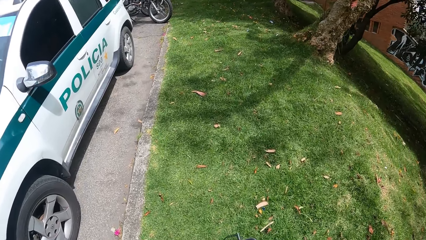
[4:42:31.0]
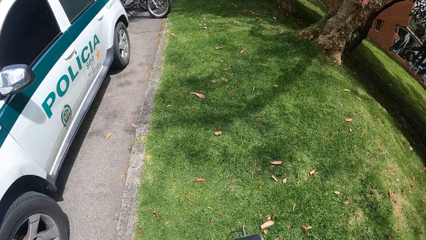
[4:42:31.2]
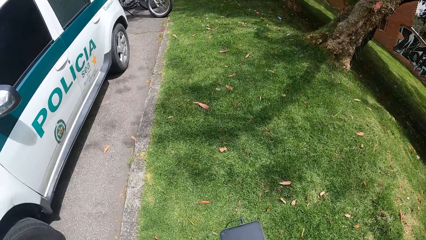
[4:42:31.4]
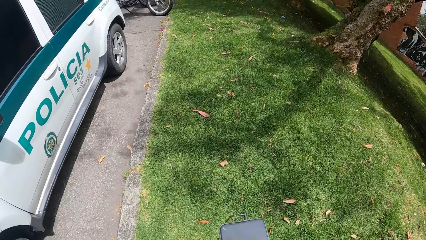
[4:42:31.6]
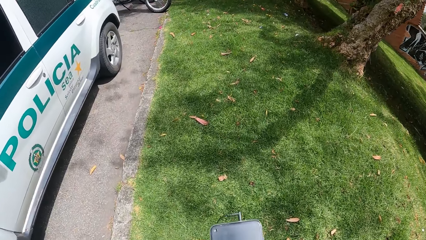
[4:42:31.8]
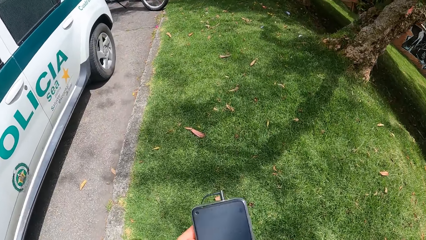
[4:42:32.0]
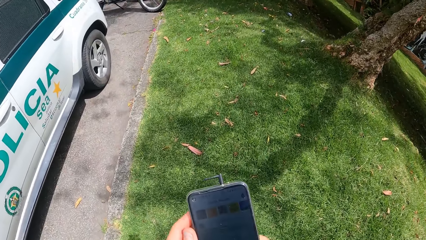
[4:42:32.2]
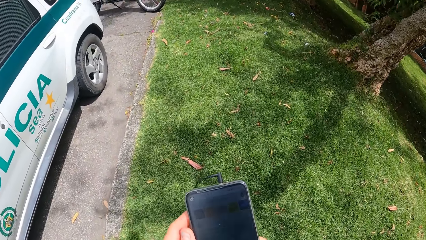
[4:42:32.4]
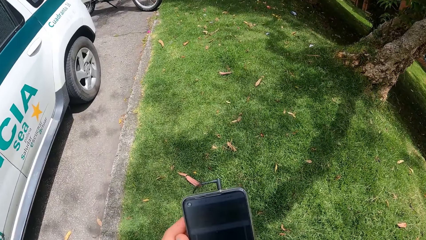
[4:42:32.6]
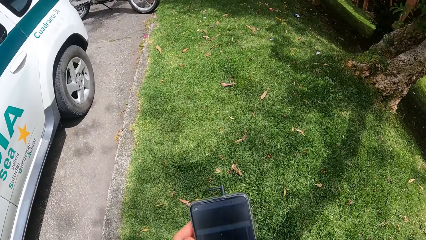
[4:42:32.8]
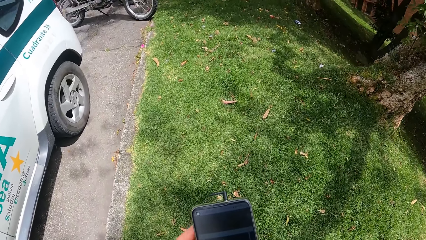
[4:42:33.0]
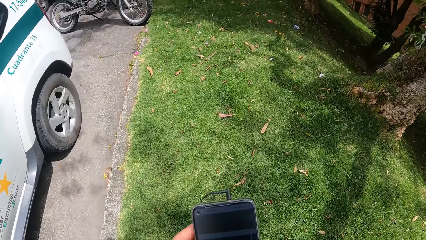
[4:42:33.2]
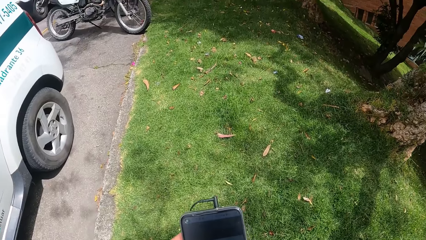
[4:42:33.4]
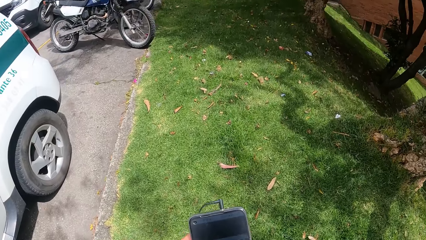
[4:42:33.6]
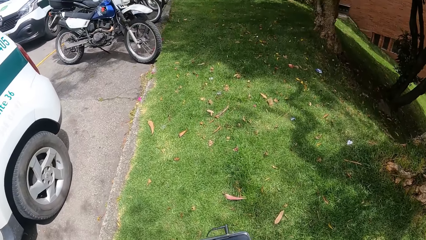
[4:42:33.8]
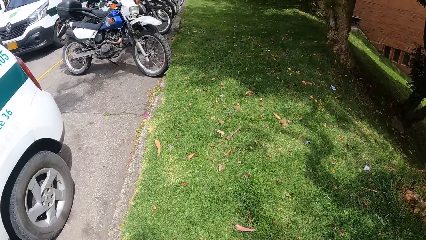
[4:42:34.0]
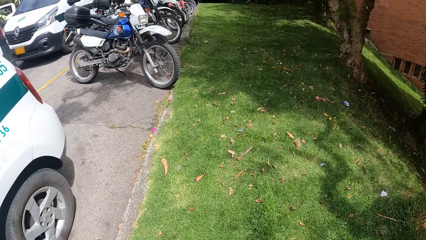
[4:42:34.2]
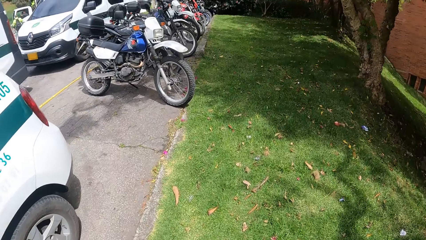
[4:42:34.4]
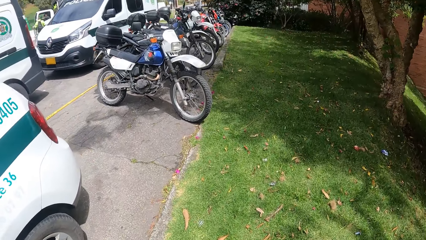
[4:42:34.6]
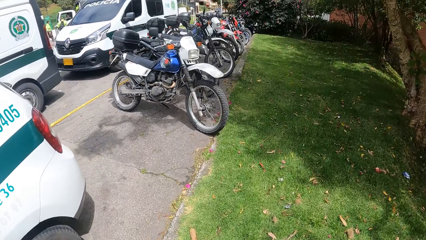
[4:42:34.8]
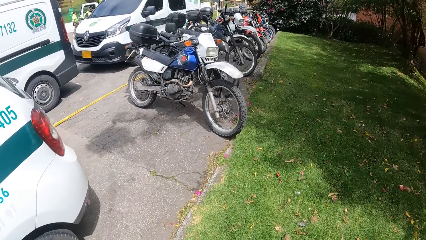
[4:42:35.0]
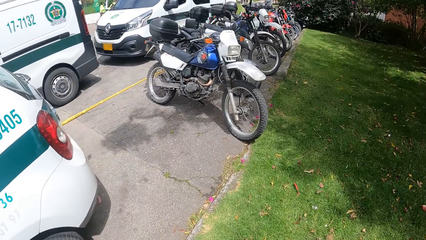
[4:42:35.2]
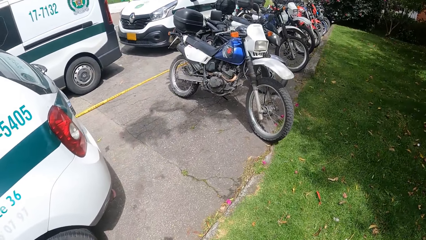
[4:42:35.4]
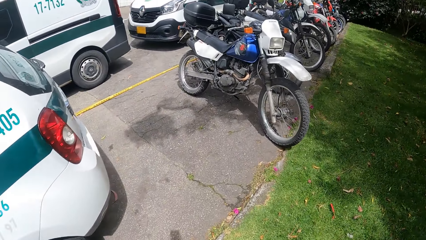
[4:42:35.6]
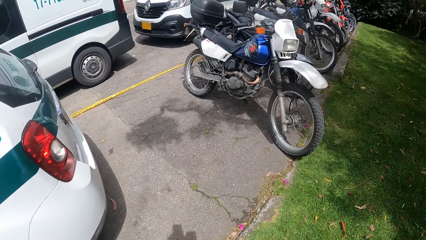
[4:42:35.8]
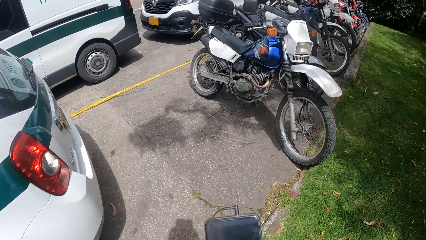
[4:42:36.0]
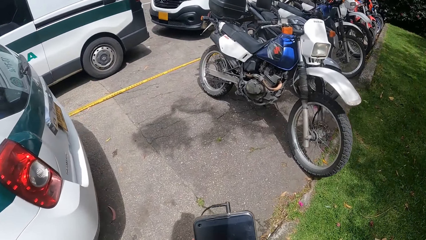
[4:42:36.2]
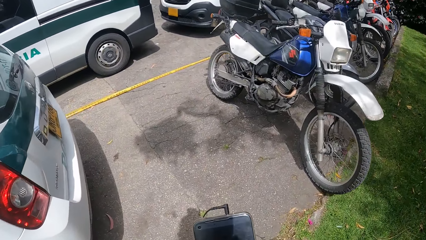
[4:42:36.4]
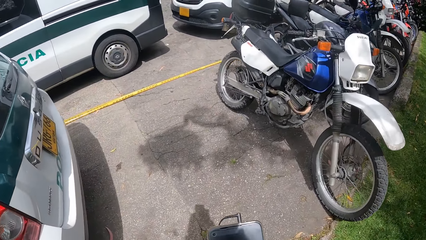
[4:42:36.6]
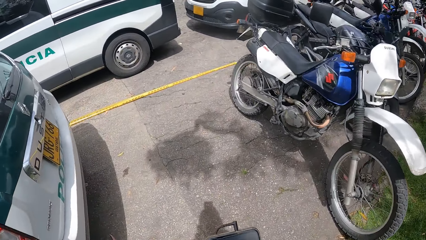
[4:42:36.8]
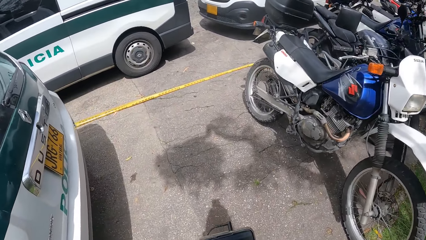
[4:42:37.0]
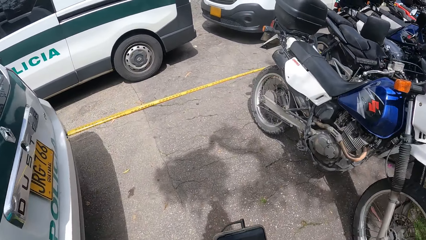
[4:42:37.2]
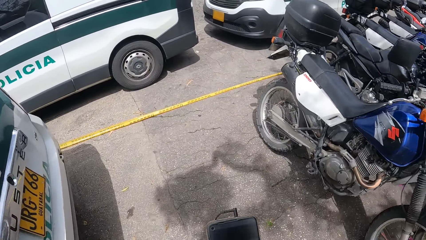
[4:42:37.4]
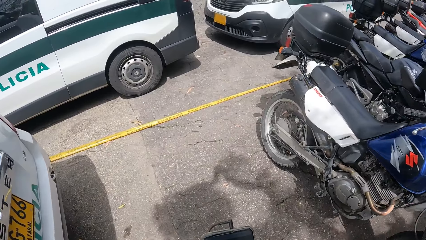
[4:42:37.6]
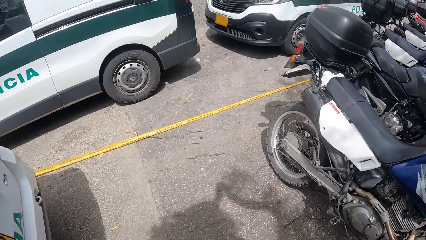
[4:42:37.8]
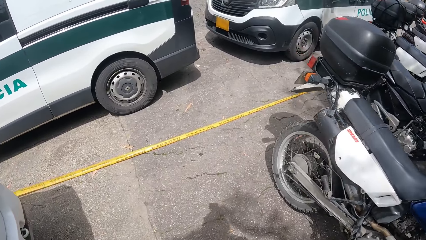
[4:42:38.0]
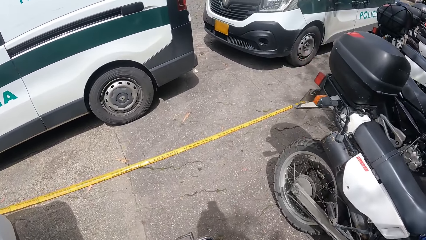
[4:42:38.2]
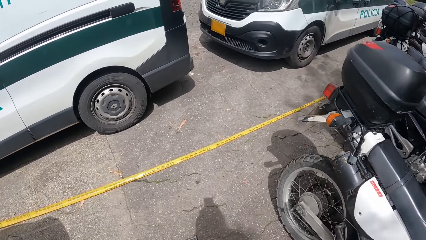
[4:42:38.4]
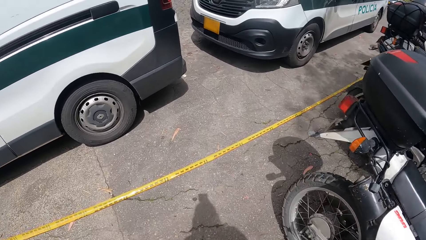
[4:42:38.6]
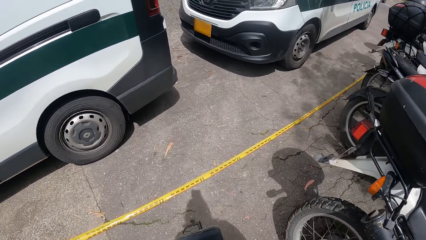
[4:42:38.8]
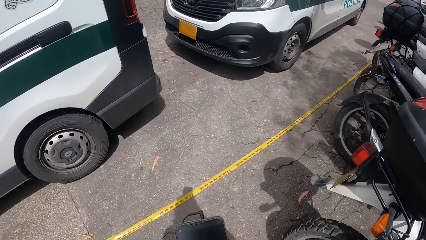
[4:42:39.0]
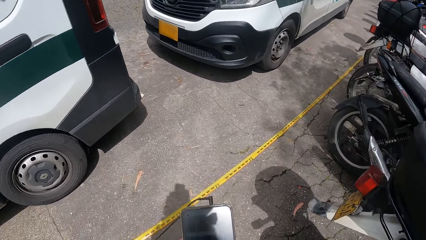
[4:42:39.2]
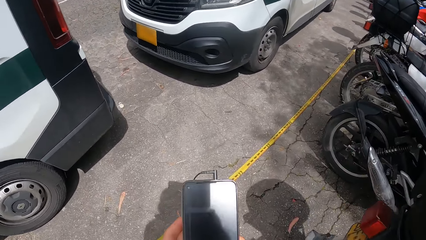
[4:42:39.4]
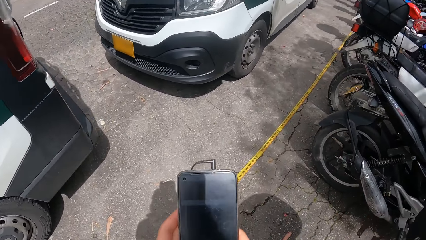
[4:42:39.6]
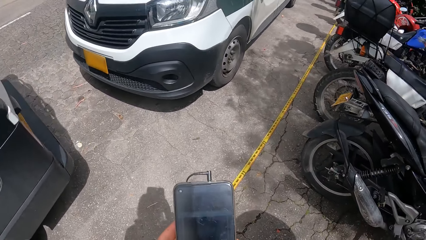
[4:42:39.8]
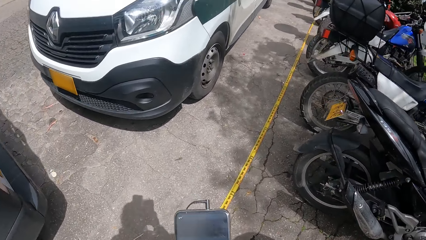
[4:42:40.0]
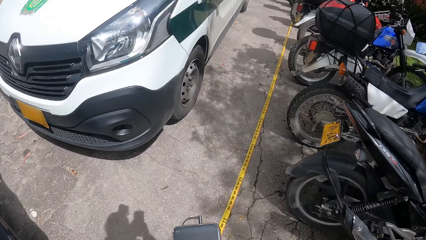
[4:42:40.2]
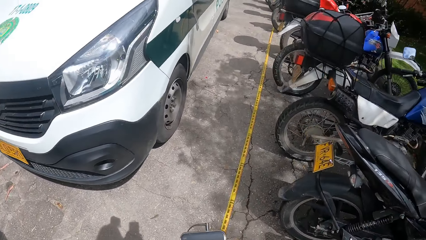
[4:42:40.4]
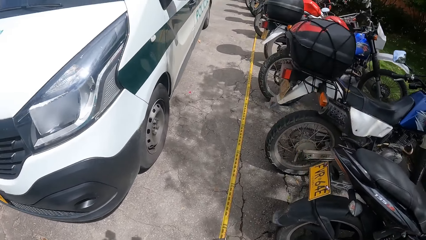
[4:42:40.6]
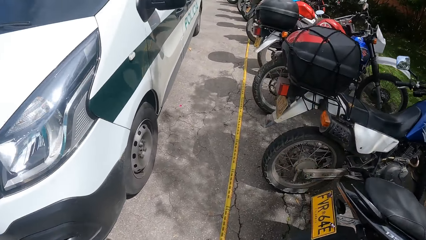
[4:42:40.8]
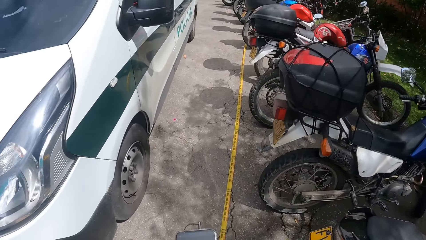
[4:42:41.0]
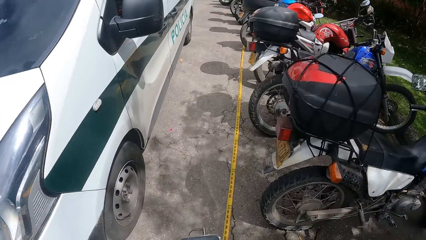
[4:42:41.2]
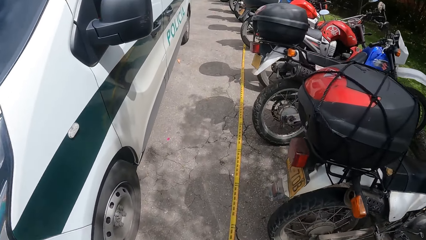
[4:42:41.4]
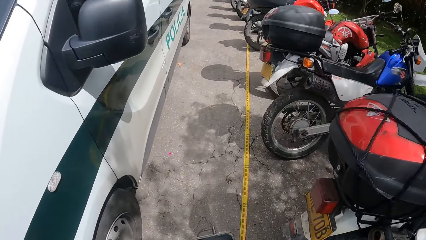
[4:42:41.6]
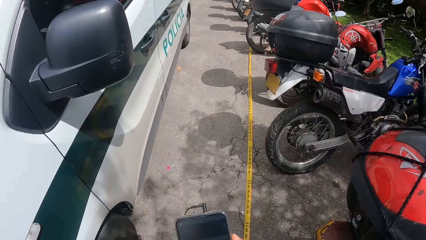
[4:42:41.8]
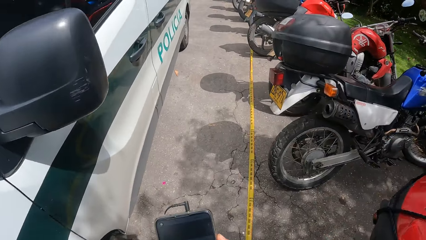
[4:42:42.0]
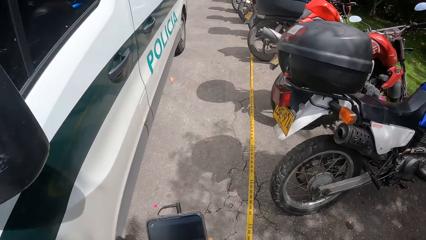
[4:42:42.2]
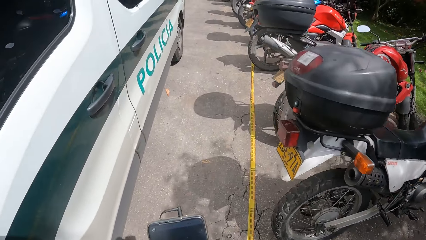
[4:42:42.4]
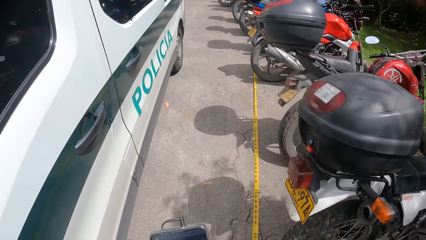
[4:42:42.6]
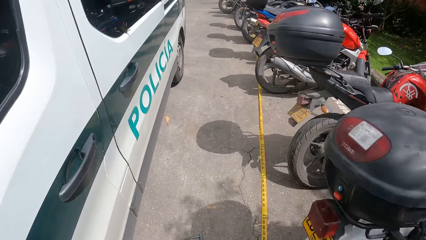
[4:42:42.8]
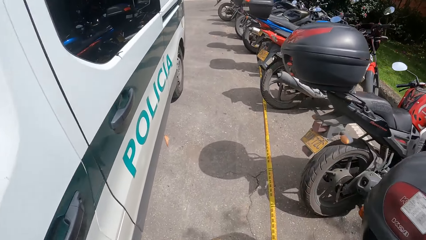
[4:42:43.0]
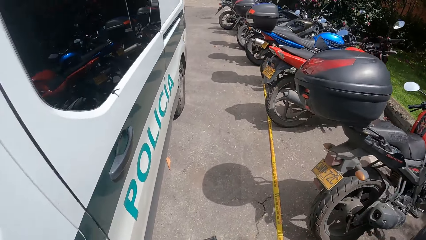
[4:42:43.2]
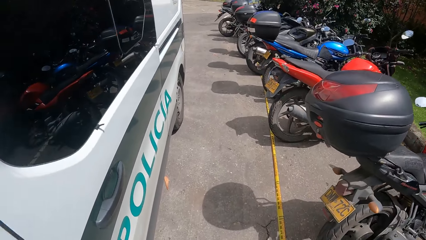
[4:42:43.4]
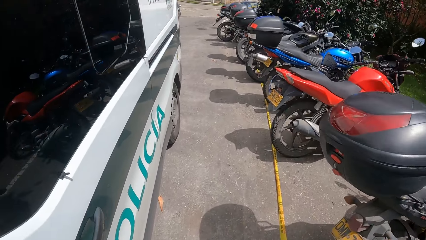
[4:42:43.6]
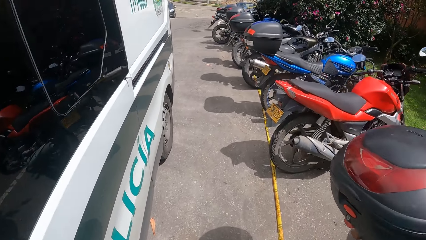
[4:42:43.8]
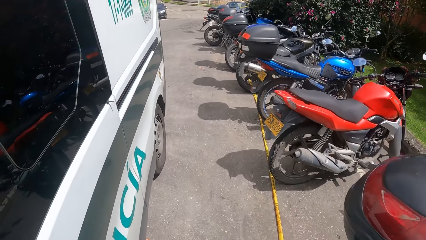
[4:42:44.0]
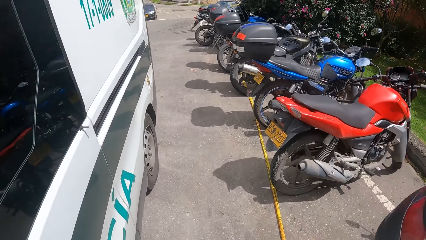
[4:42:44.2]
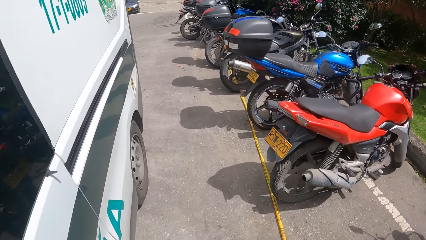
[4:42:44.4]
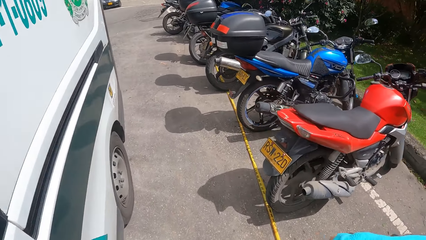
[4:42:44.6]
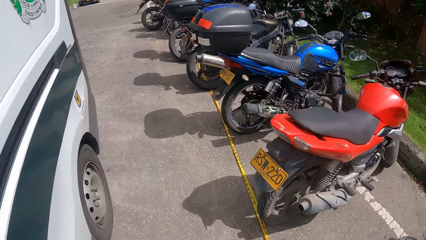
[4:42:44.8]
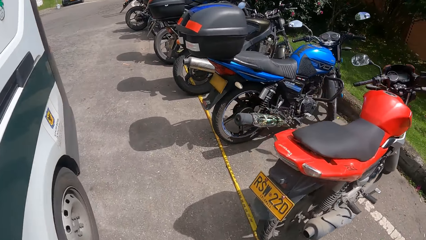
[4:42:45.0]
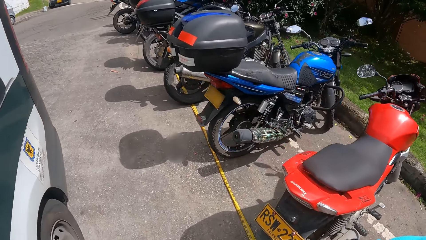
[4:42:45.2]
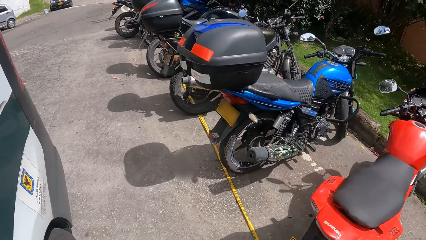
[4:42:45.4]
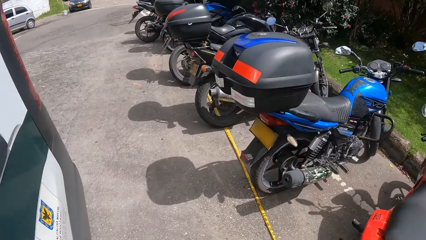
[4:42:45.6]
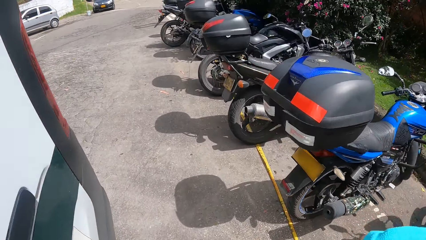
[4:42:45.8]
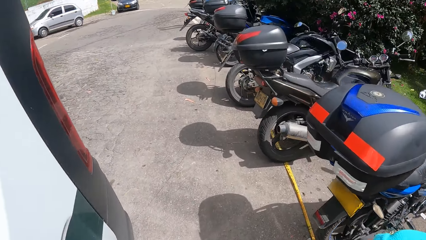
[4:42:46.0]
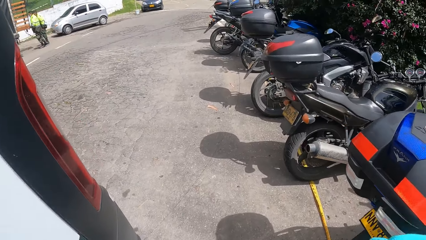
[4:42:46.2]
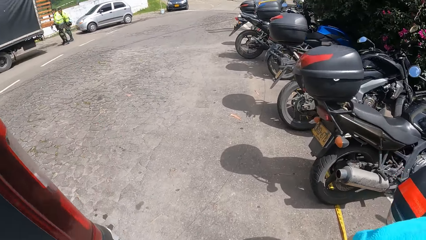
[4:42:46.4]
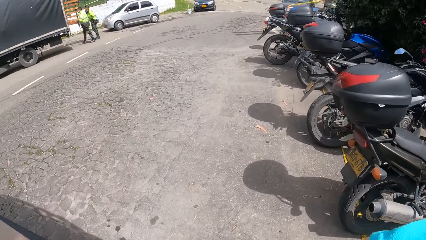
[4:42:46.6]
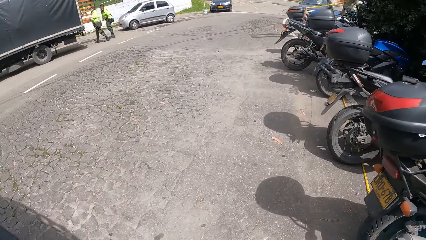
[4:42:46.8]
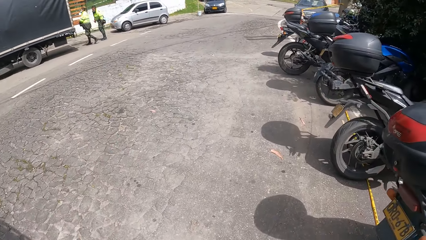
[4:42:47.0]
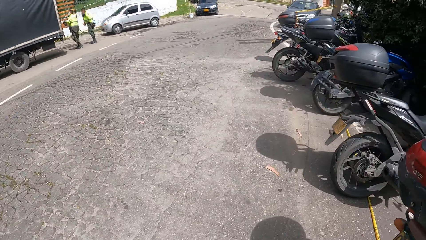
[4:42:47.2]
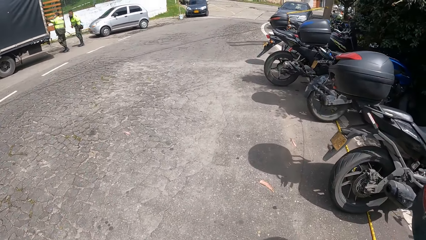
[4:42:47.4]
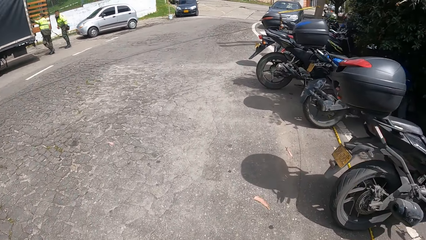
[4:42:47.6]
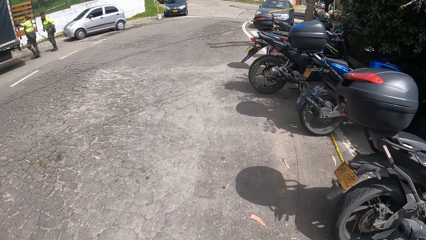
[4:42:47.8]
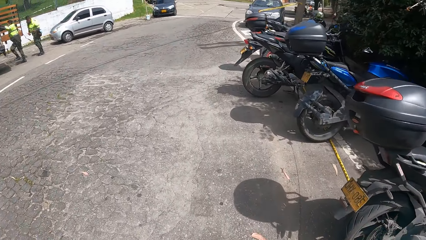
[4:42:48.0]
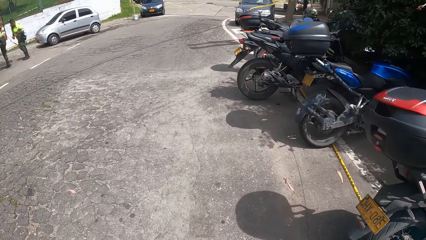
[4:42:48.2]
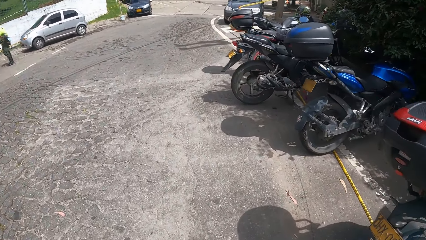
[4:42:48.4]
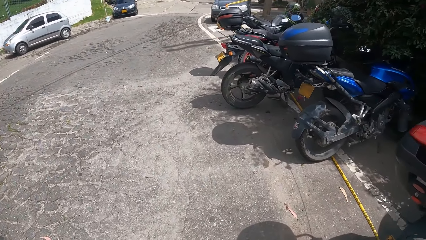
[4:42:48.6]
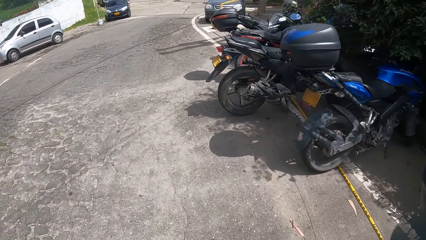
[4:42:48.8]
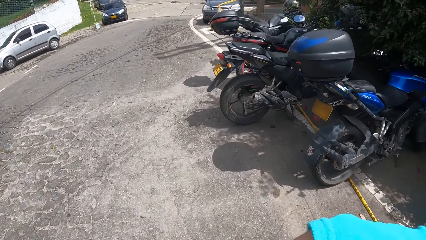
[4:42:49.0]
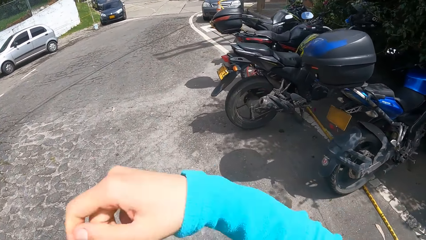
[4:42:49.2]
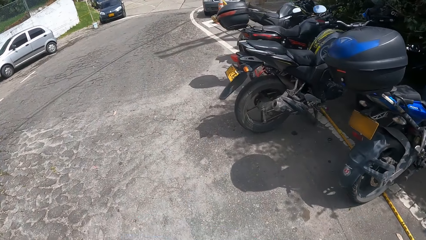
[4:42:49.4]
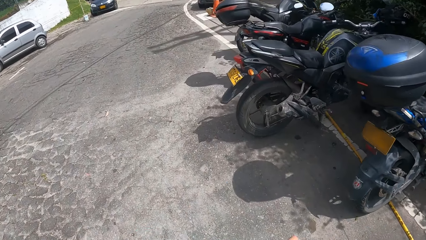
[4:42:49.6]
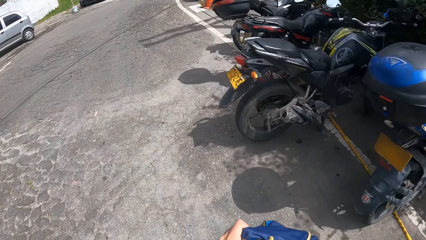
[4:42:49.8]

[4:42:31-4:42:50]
A man holds a black truck.
